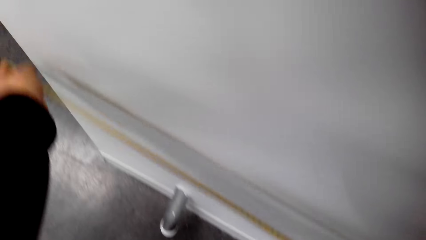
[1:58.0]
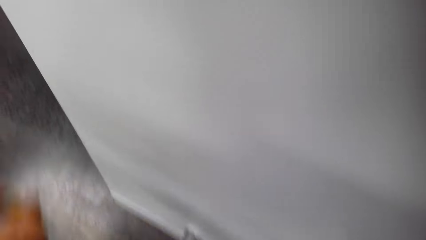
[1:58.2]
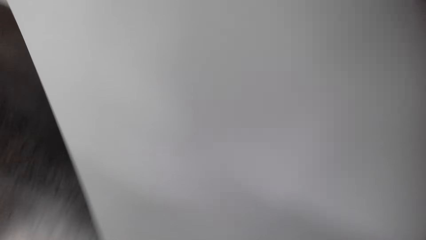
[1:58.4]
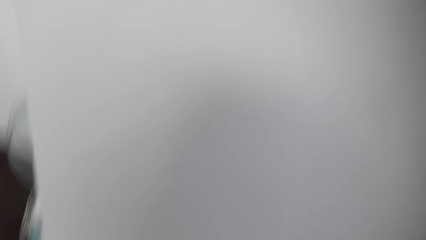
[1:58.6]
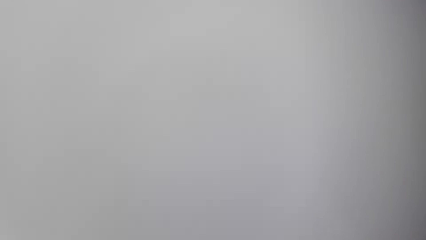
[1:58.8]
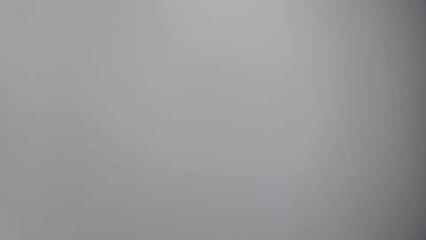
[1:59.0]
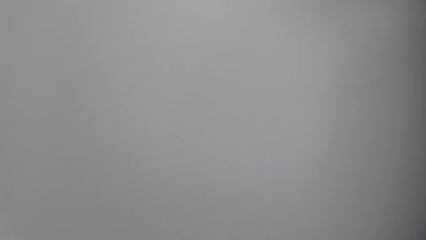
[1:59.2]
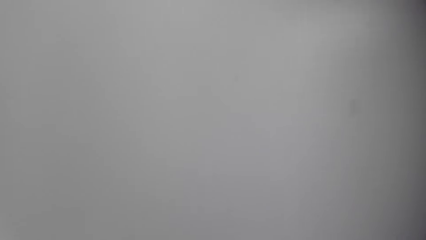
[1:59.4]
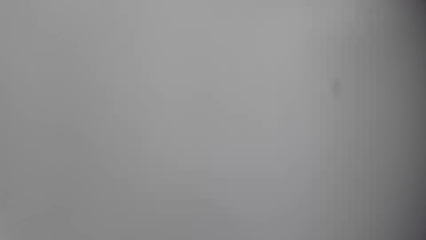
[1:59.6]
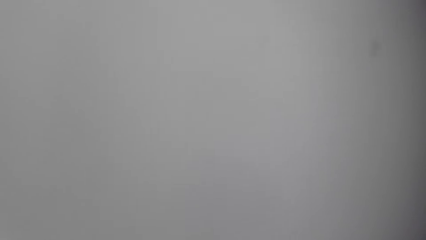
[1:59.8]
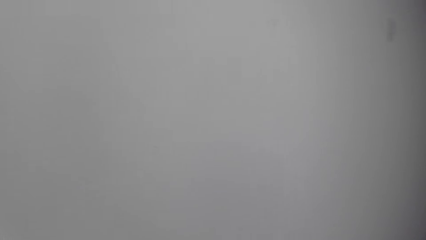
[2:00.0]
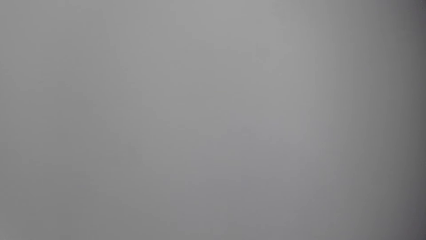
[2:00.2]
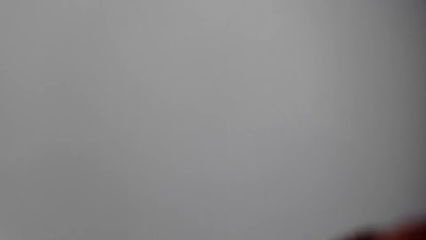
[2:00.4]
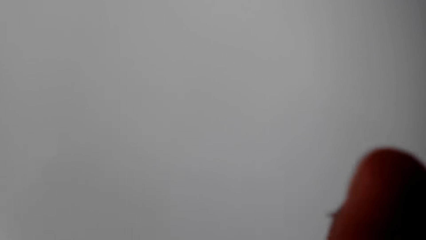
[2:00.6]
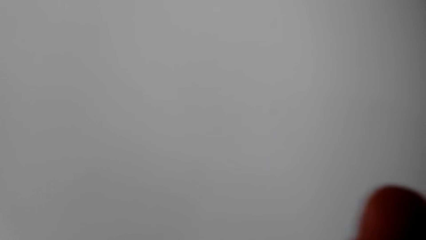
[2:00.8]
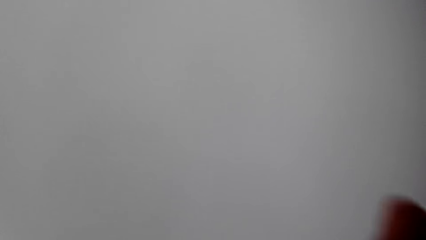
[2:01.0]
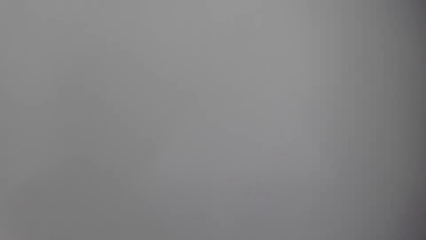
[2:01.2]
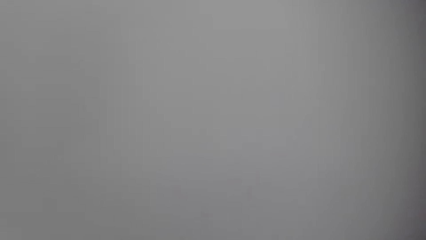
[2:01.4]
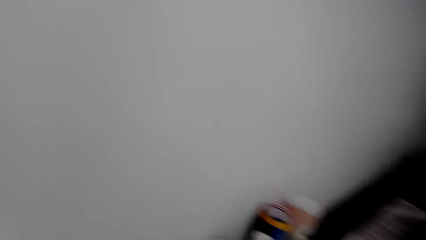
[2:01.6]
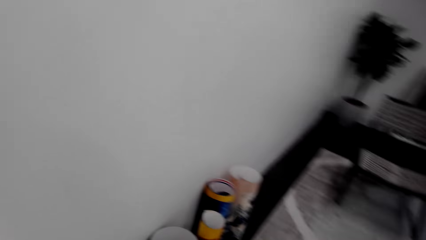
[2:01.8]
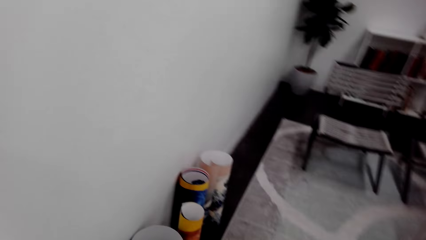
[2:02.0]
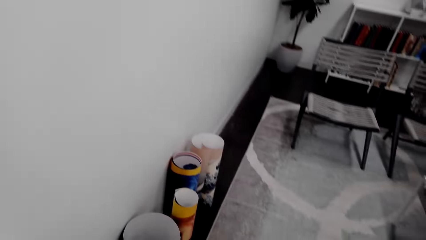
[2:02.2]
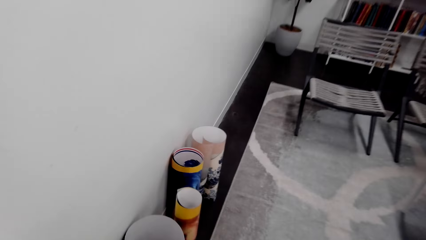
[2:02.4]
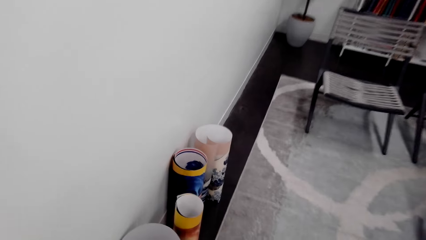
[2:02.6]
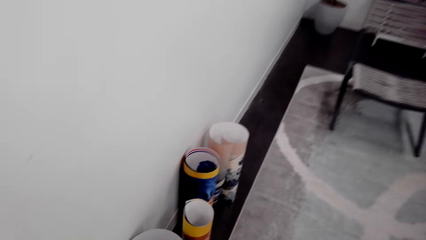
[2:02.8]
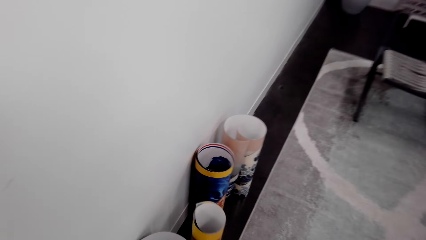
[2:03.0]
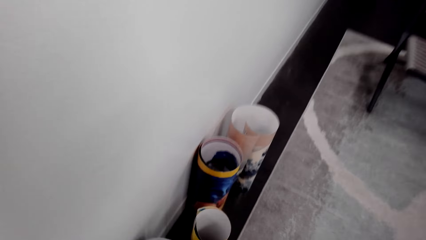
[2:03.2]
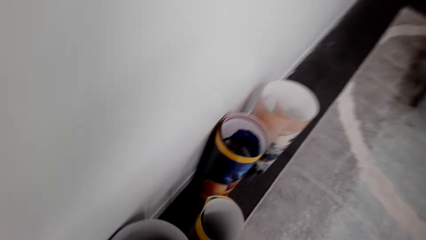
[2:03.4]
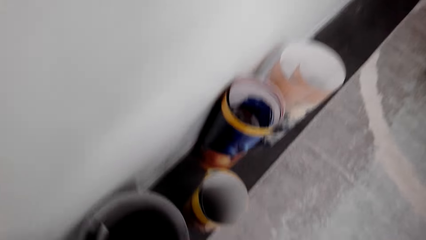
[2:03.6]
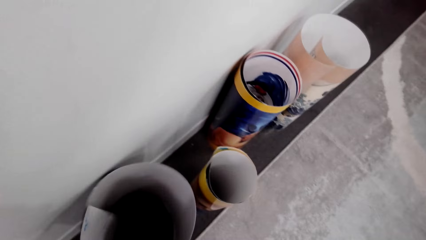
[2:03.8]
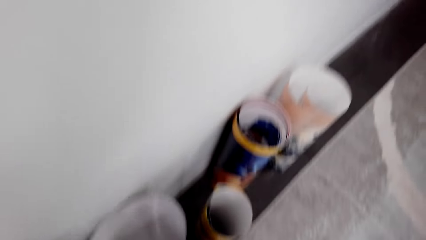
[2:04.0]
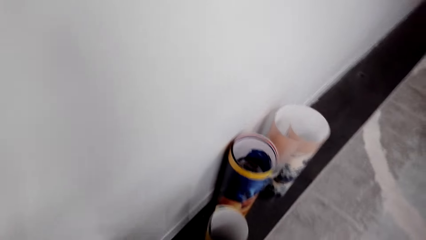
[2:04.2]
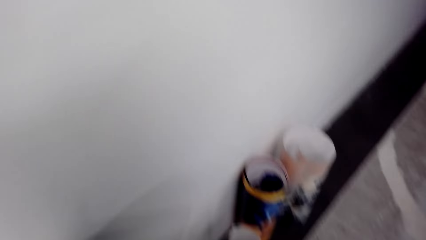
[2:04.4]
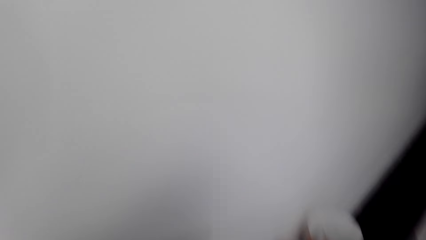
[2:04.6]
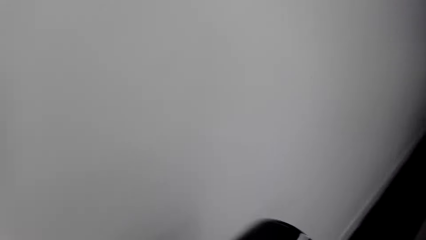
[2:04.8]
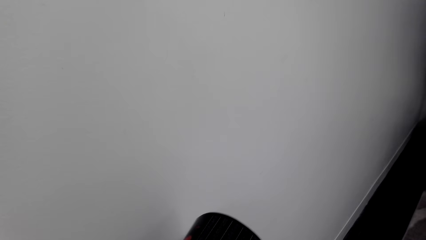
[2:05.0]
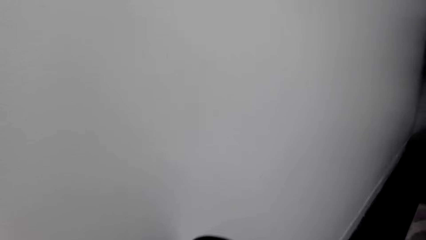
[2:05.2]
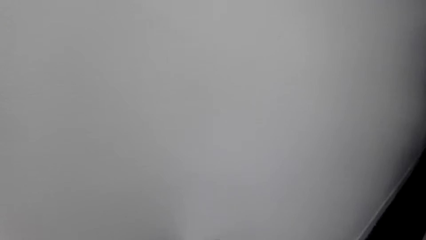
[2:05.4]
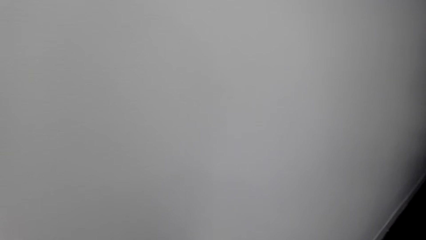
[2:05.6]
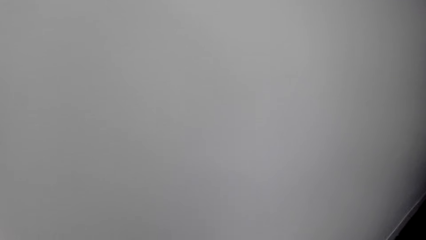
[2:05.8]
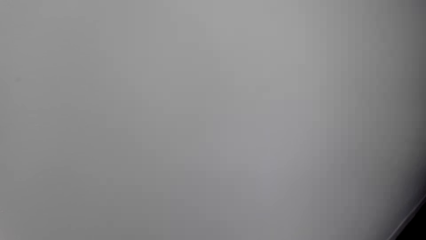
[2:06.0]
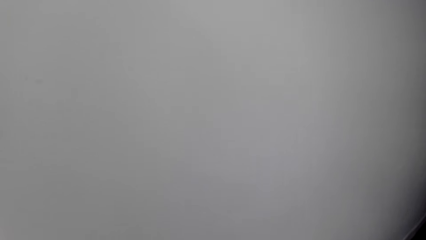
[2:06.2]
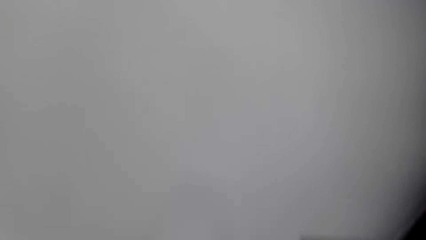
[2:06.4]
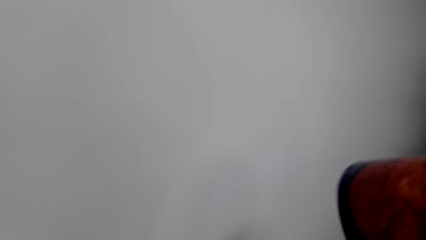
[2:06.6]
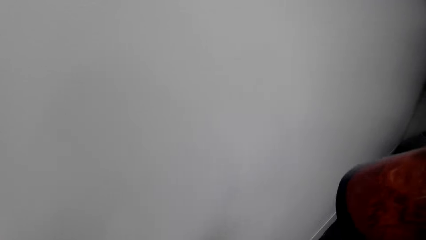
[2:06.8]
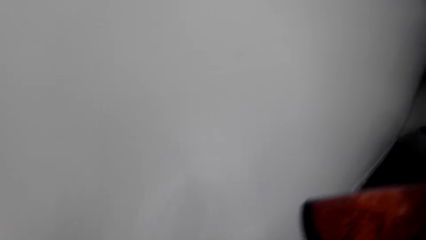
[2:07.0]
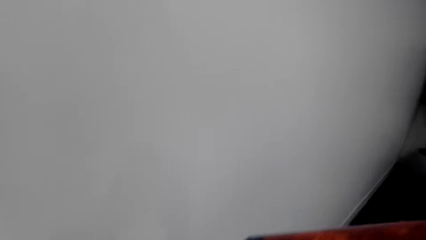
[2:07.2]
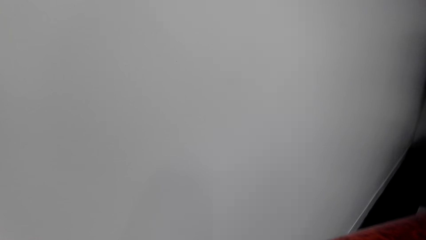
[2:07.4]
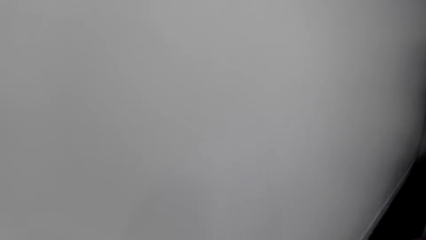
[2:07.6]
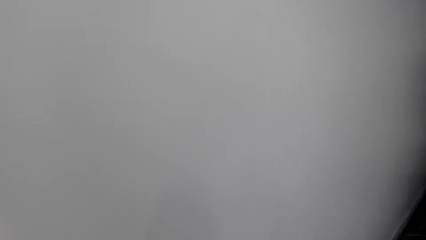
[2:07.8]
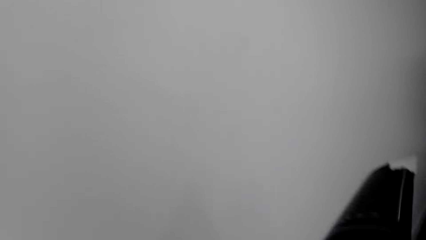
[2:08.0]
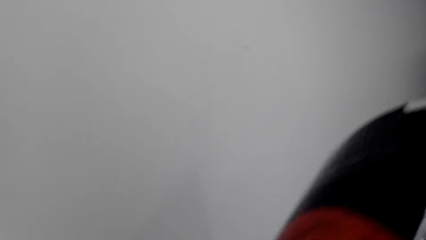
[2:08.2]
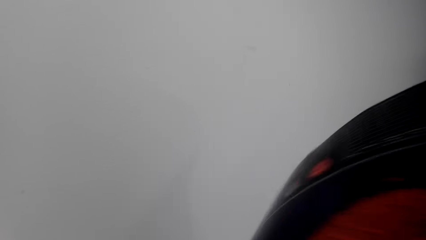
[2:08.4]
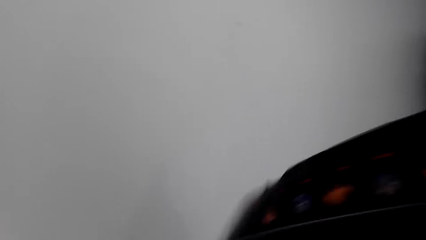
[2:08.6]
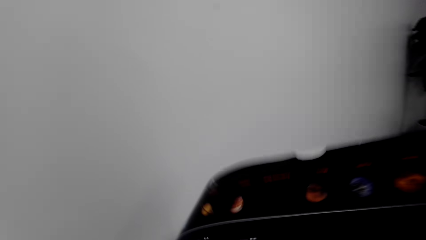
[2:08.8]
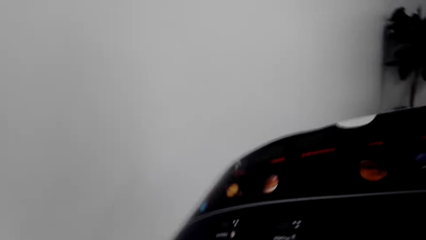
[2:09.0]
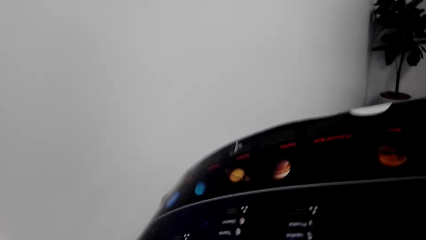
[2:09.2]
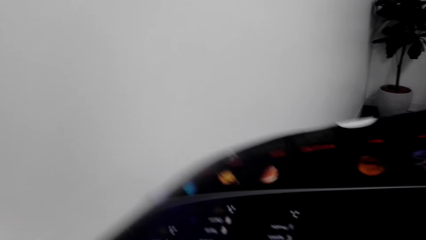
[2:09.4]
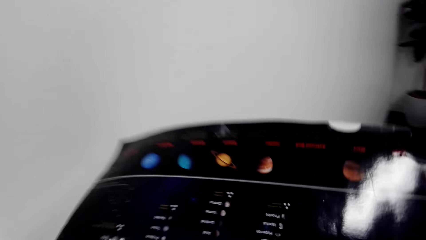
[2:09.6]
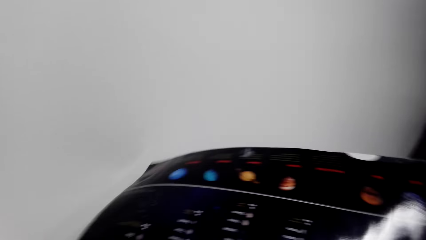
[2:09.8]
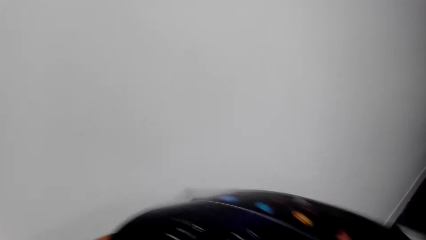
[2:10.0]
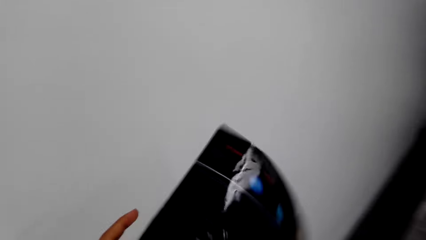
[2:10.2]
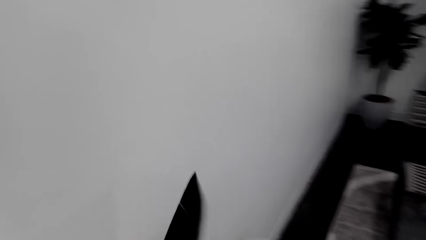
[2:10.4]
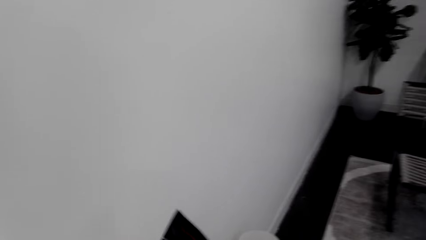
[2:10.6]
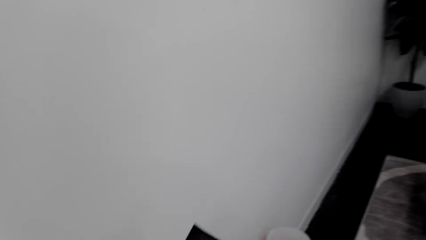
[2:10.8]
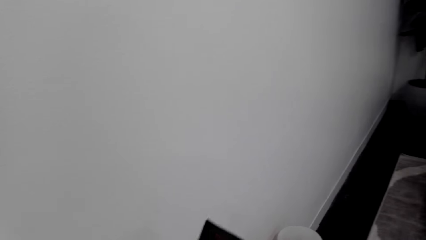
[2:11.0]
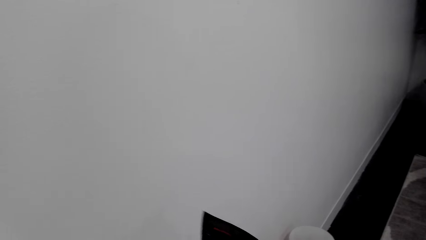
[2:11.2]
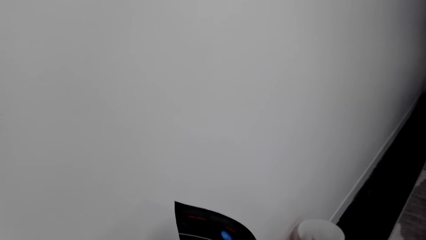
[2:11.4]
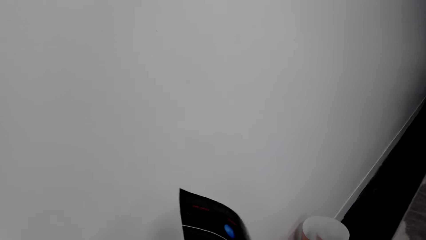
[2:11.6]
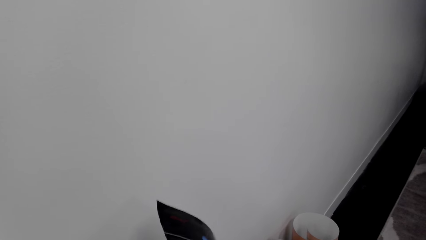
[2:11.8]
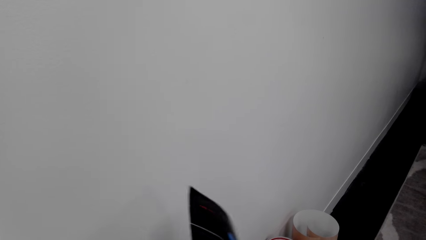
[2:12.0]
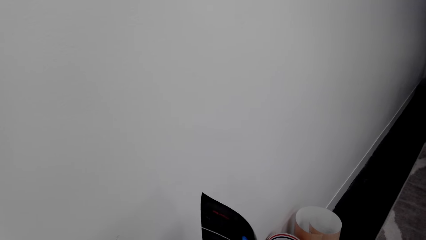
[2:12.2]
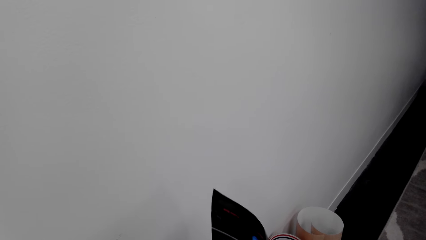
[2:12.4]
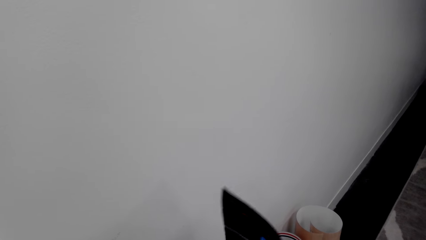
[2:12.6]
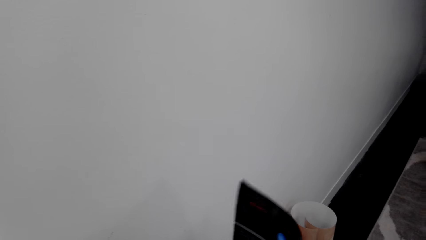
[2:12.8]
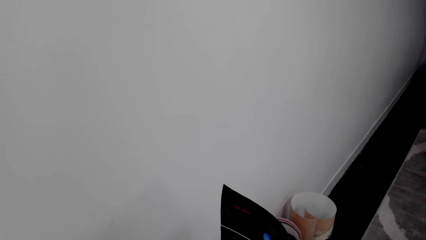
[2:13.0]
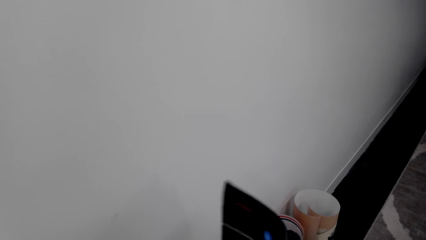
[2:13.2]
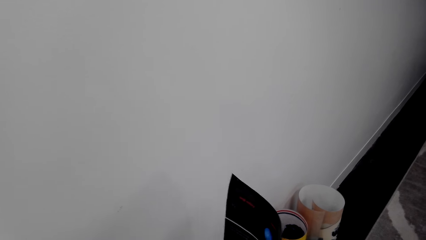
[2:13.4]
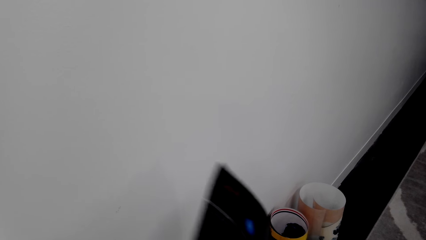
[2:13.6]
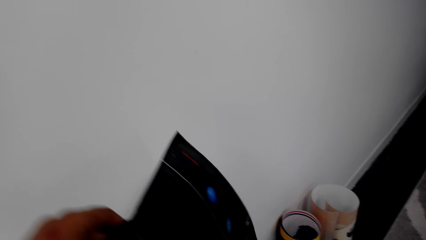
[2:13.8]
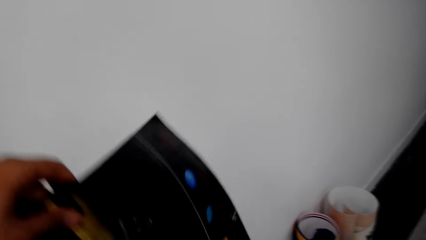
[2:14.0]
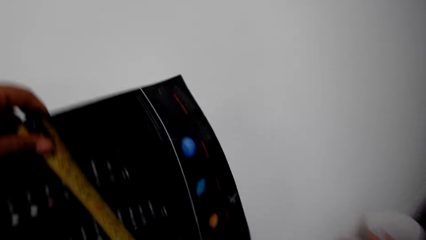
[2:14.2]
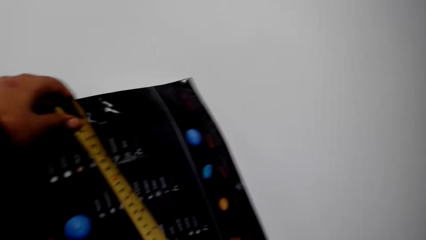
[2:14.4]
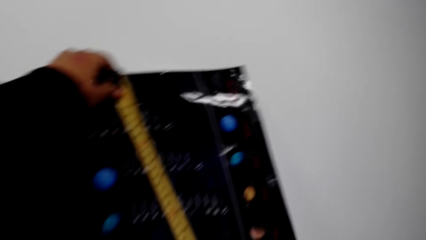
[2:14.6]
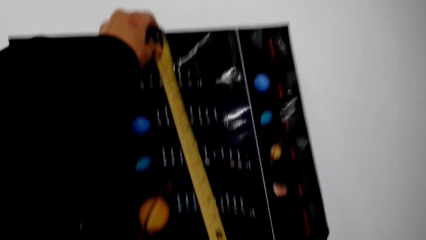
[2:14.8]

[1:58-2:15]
The camera wearer walks around. They pick a paper roll or poster from the floor. They stretch the paper roll. They open up the poster paper.
